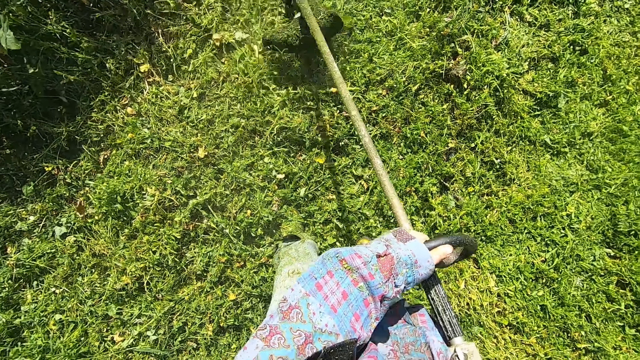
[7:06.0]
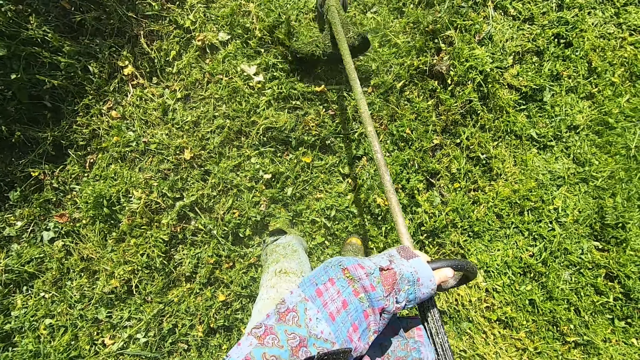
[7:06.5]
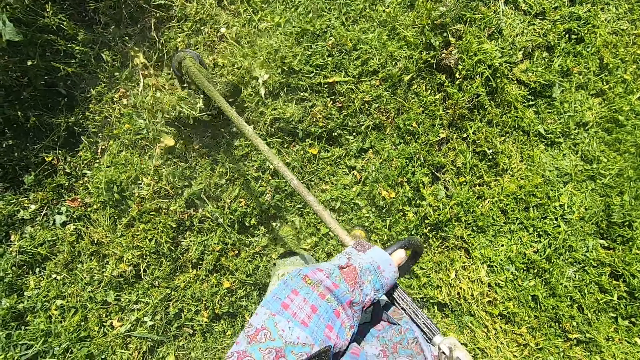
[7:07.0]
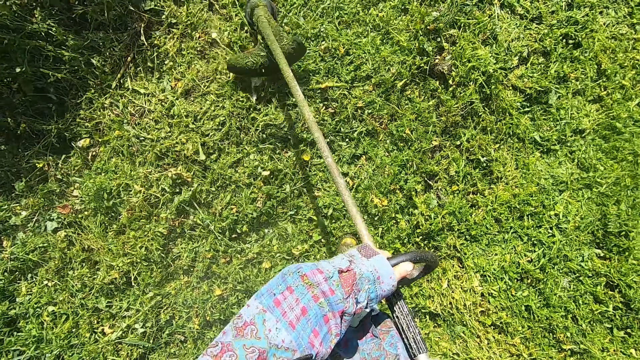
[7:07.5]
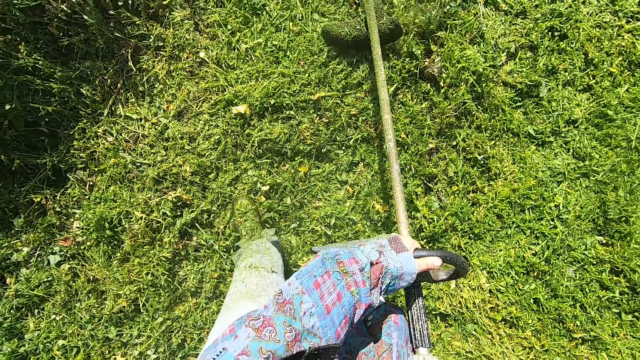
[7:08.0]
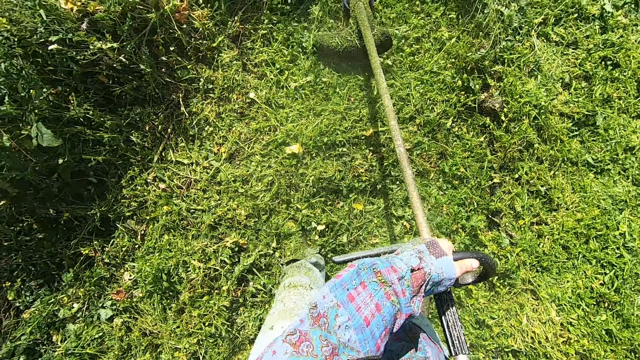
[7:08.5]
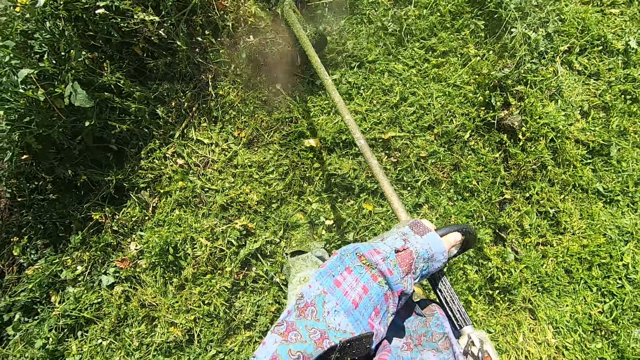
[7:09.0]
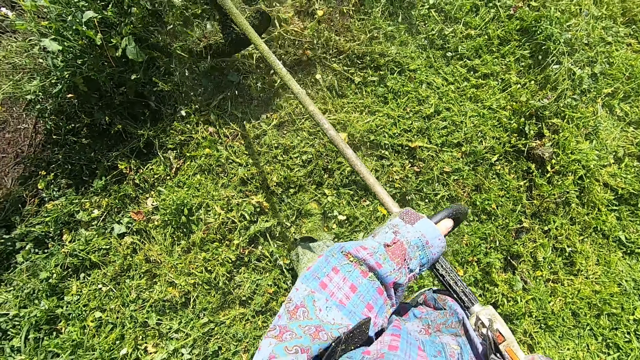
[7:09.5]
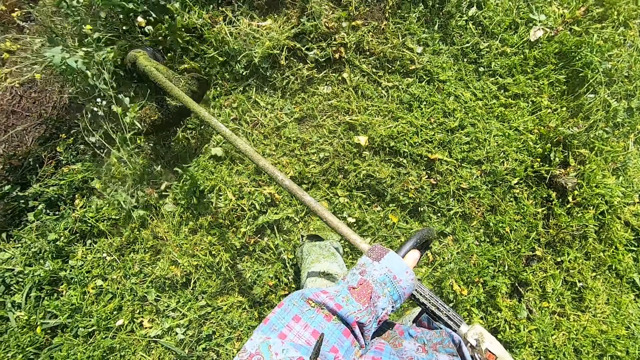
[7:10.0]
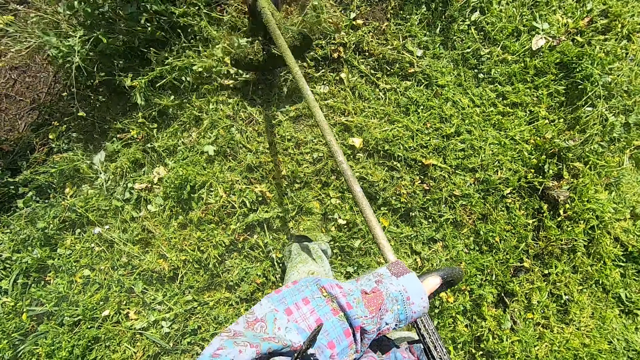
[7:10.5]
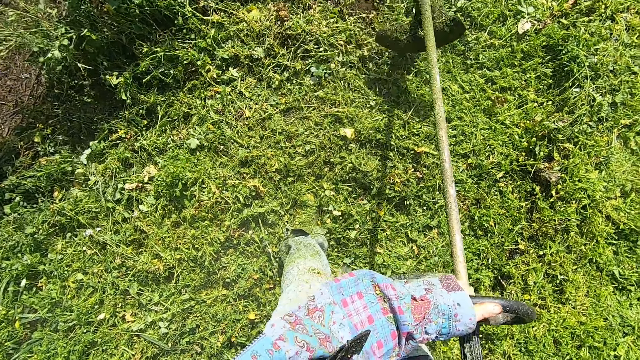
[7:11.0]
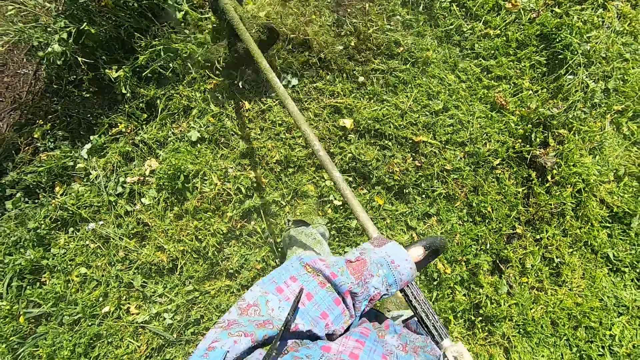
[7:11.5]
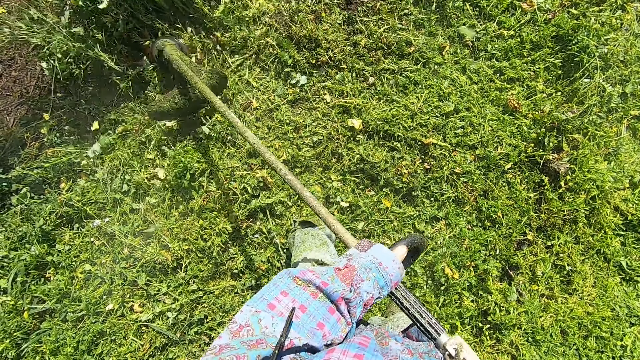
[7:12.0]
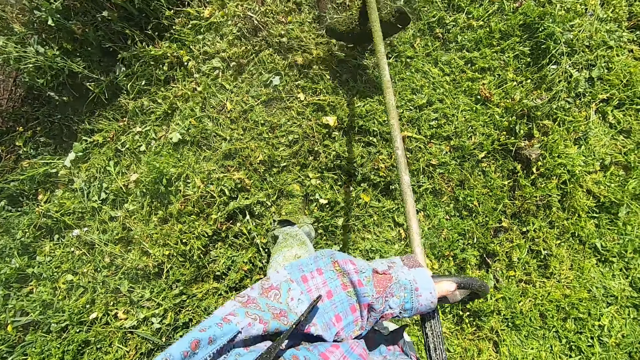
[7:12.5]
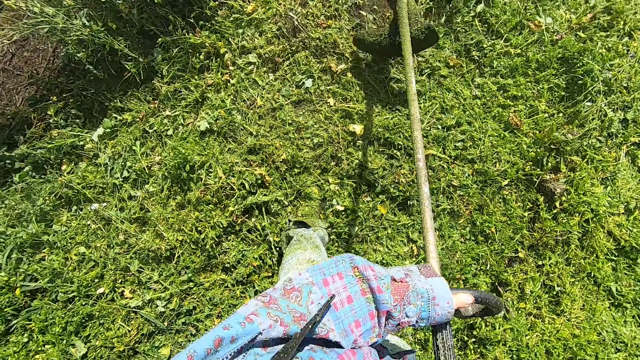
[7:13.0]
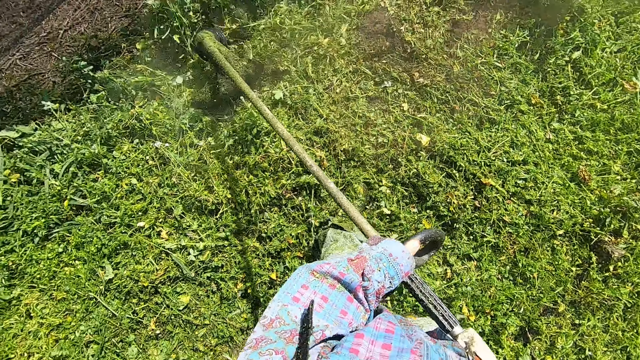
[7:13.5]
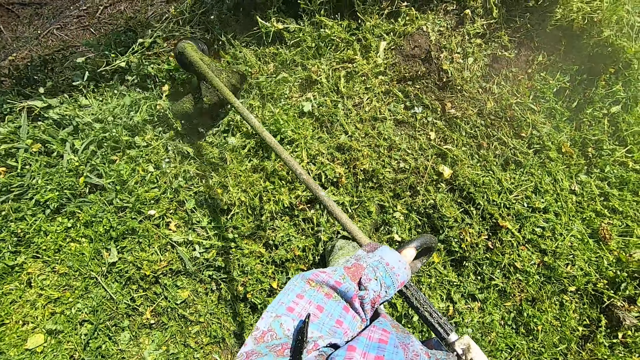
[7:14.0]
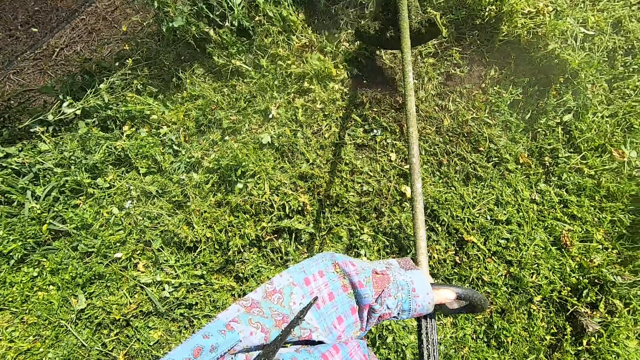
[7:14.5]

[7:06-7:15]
The camera wearer steps once forward.

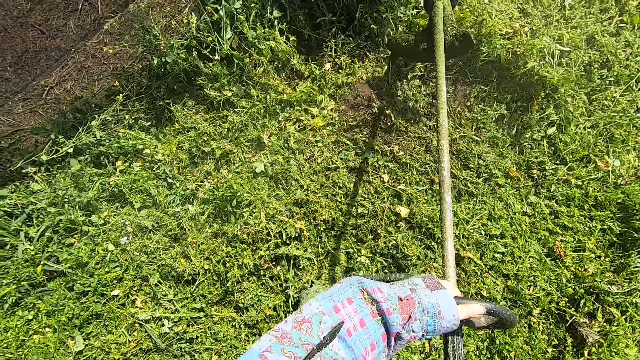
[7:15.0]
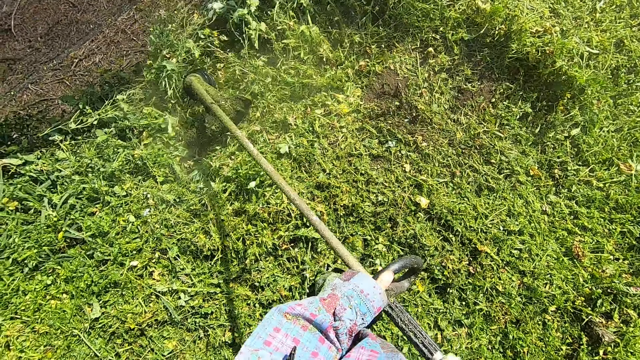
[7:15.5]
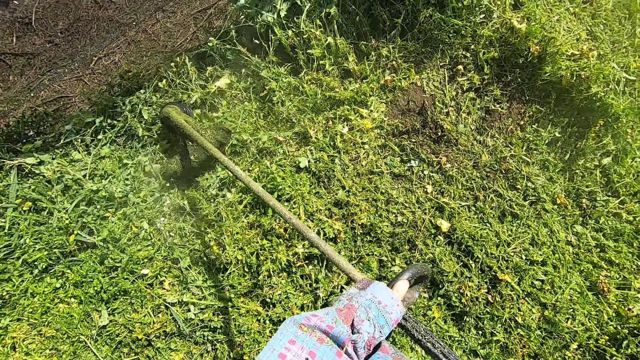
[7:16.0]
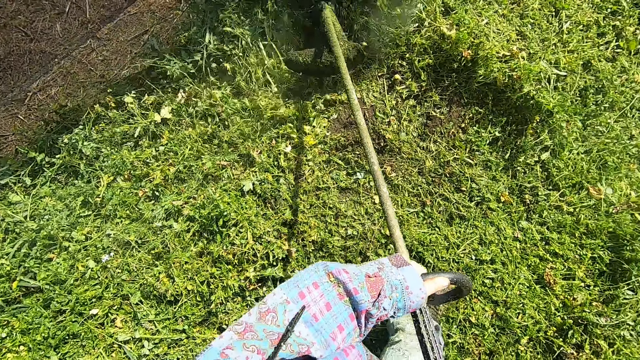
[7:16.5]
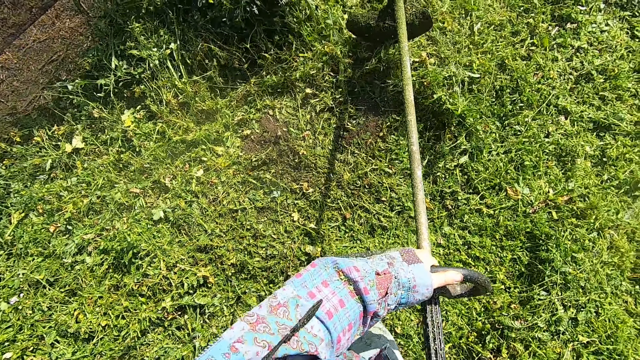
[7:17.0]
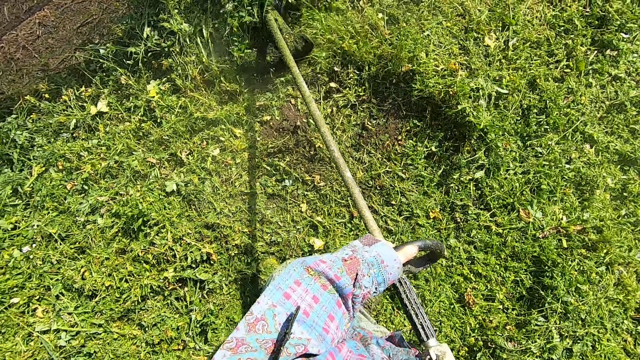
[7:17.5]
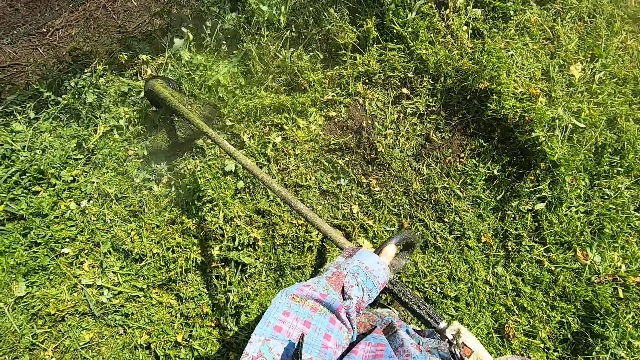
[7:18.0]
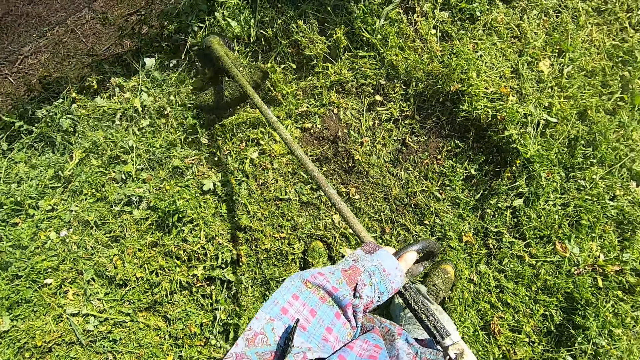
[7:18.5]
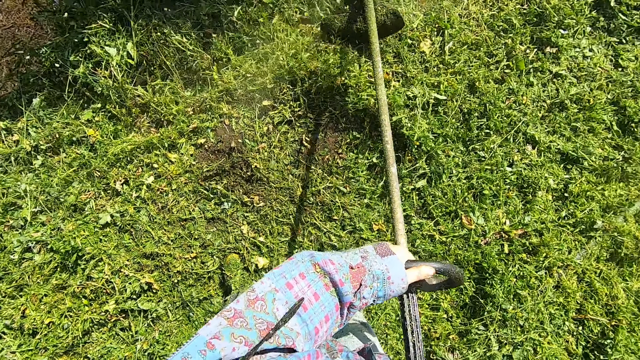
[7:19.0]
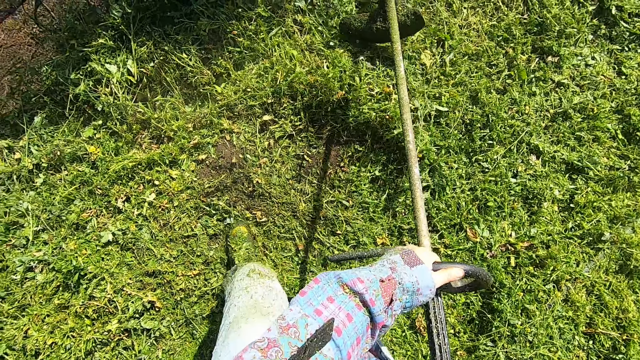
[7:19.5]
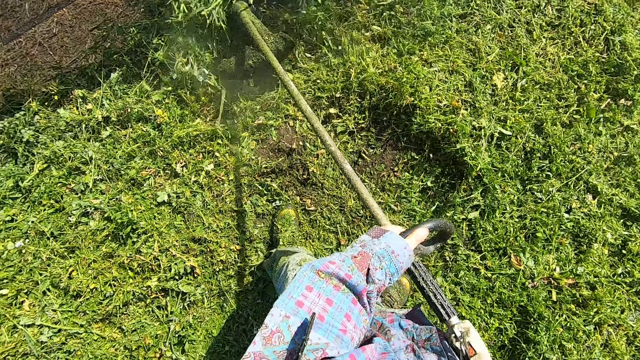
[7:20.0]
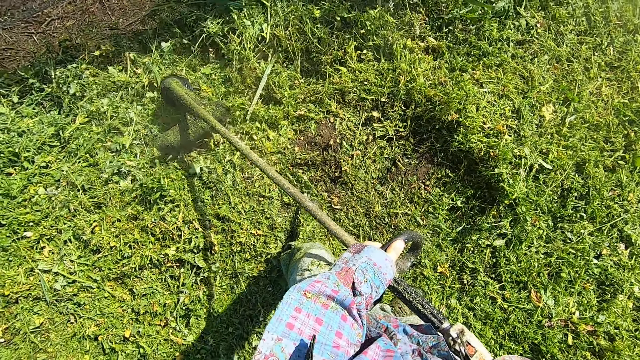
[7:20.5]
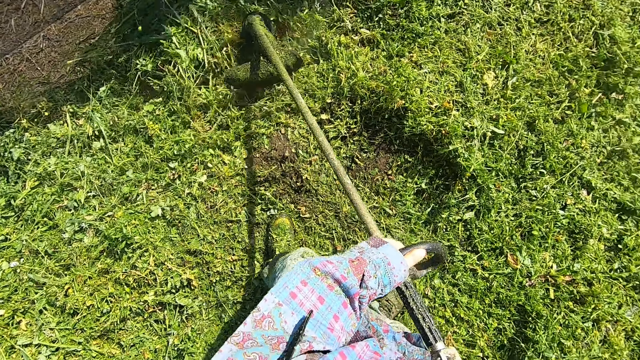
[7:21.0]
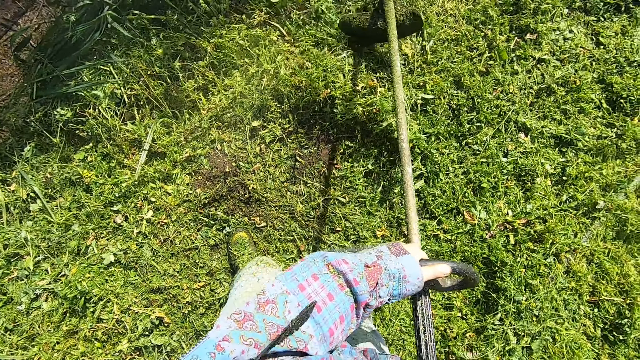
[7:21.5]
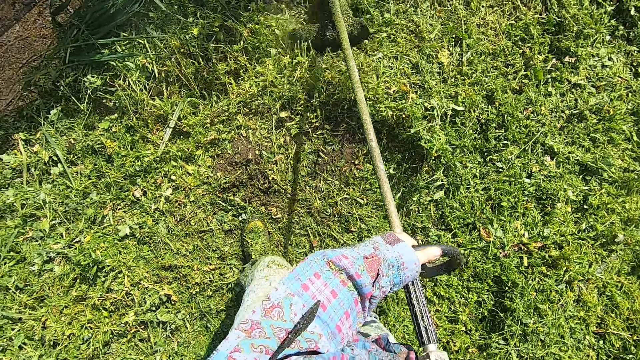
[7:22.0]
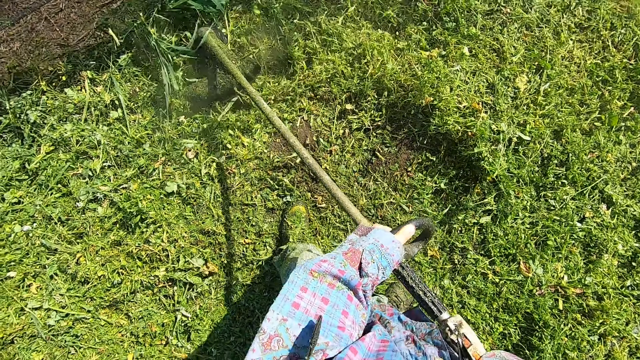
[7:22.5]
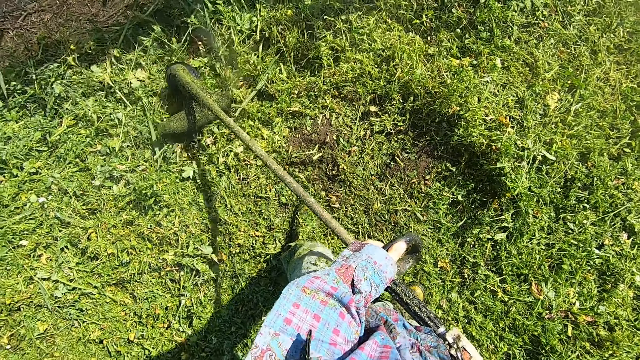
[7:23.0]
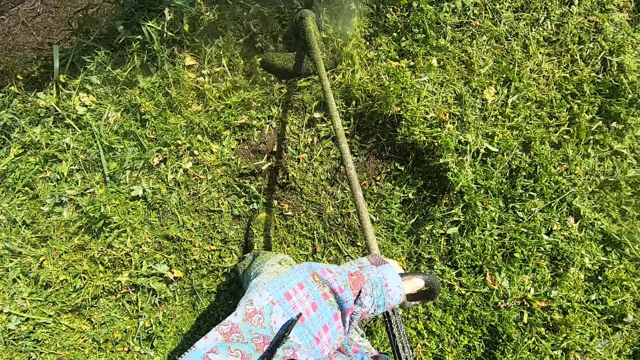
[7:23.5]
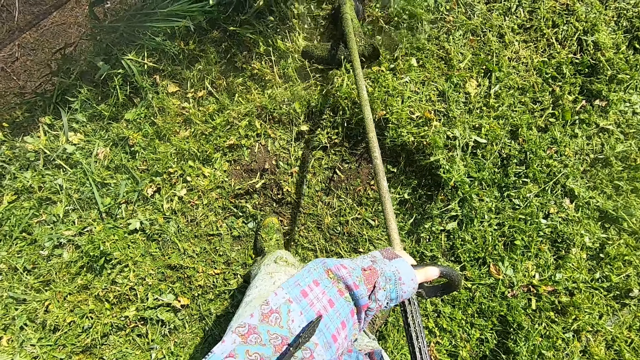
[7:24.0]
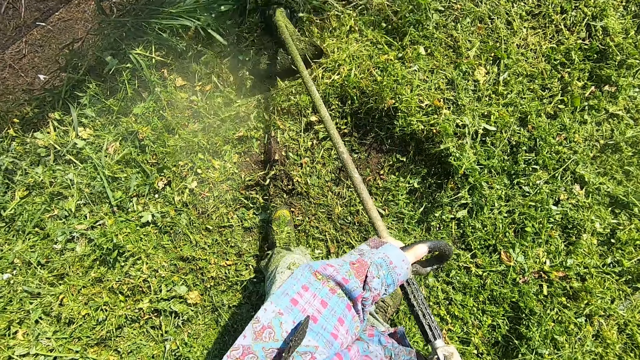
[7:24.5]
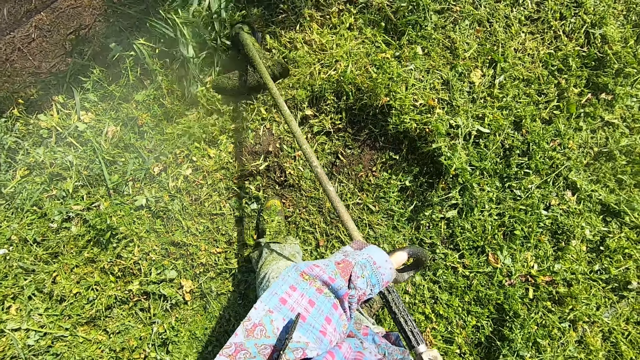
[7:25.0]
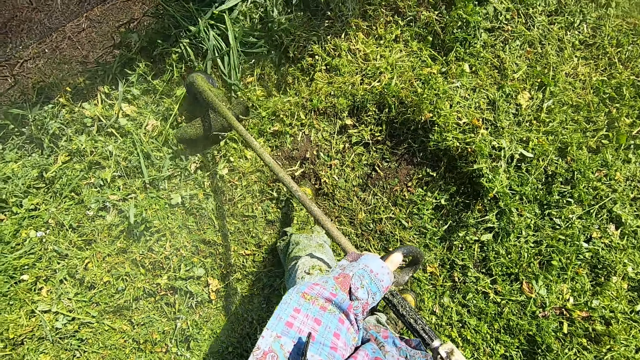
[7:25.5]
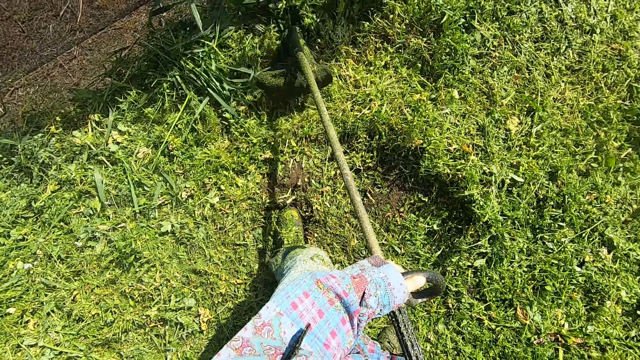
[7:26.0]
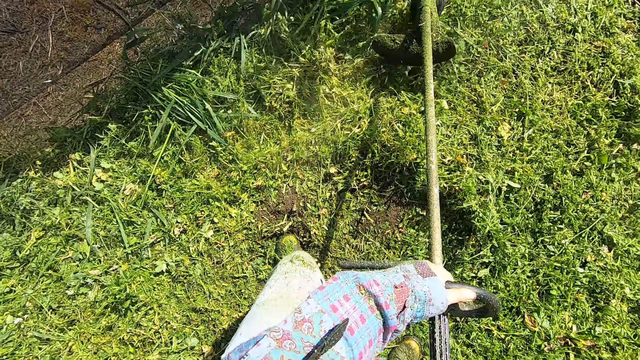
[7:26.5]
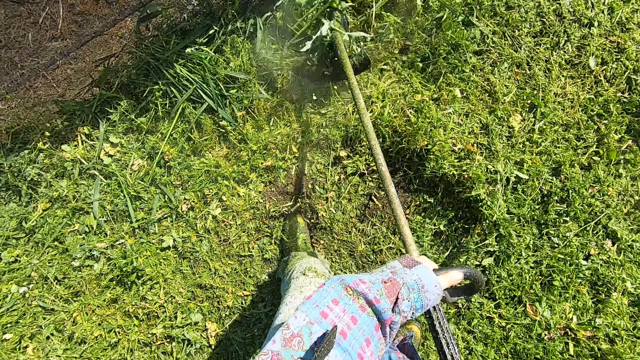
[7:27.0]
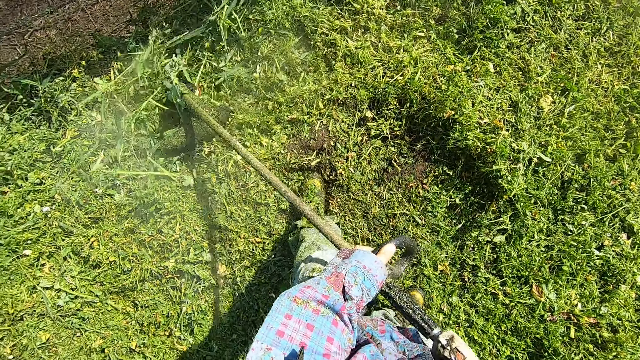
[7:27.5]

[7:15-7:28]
The camera wearer walks steadily forward. They stop walking.
